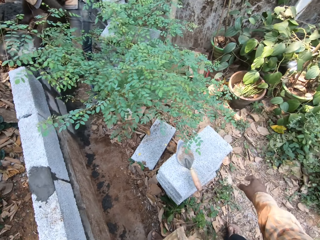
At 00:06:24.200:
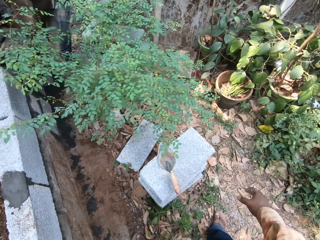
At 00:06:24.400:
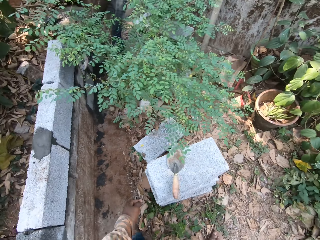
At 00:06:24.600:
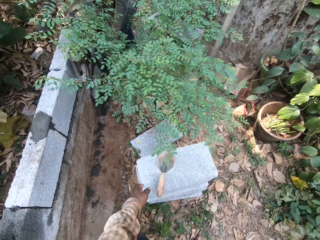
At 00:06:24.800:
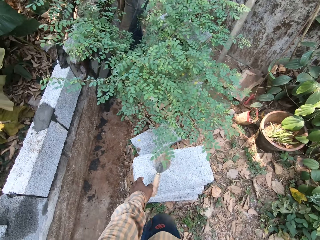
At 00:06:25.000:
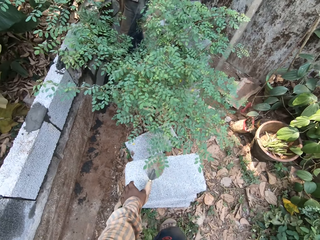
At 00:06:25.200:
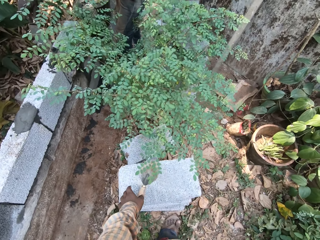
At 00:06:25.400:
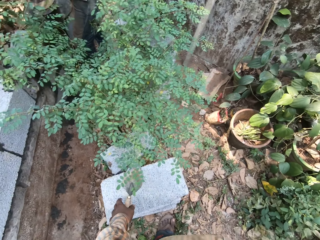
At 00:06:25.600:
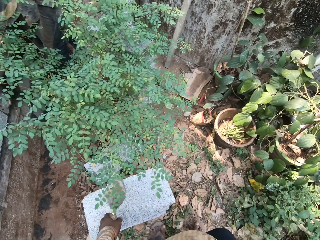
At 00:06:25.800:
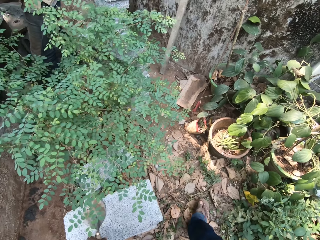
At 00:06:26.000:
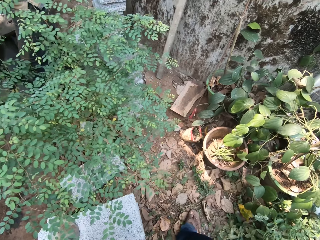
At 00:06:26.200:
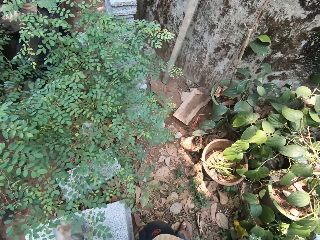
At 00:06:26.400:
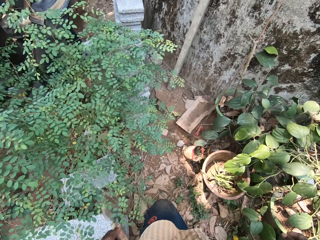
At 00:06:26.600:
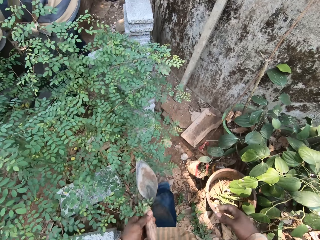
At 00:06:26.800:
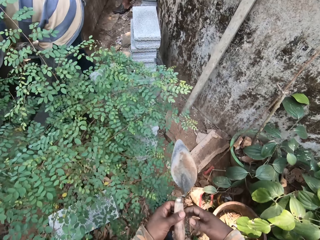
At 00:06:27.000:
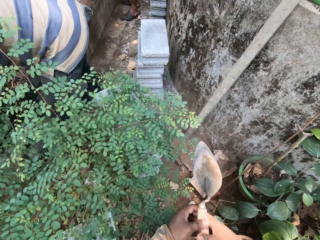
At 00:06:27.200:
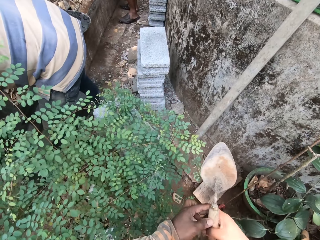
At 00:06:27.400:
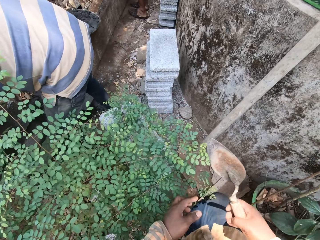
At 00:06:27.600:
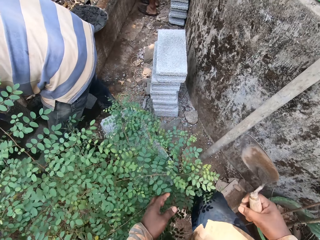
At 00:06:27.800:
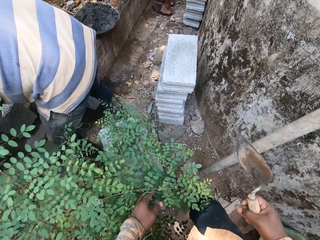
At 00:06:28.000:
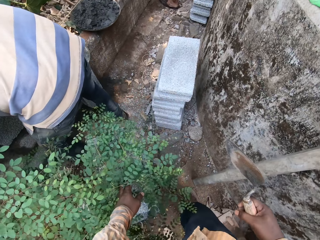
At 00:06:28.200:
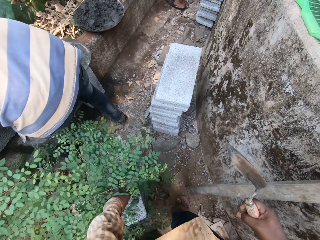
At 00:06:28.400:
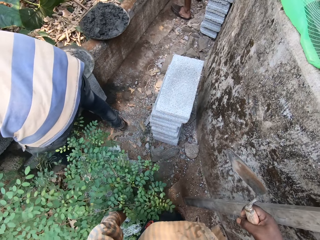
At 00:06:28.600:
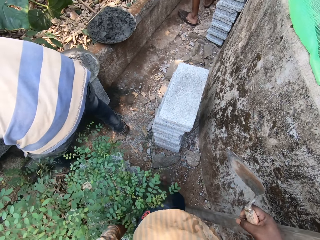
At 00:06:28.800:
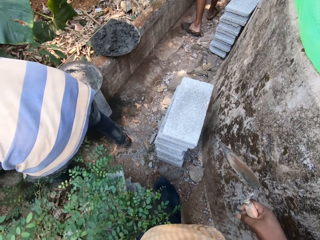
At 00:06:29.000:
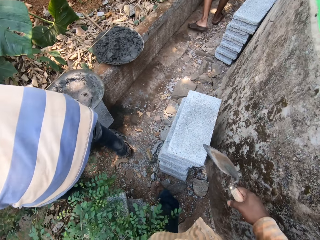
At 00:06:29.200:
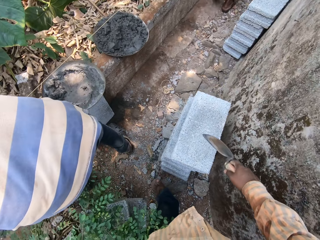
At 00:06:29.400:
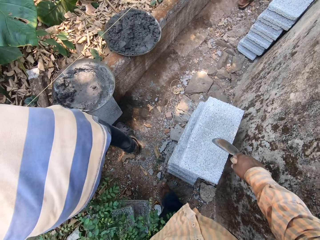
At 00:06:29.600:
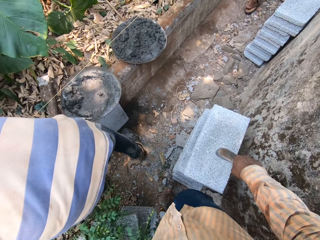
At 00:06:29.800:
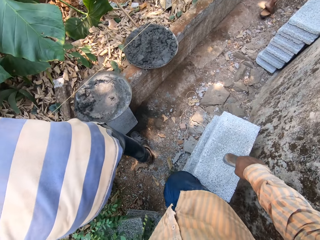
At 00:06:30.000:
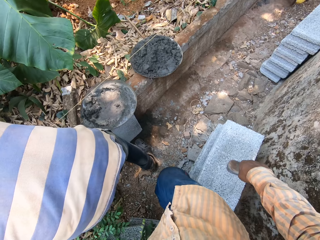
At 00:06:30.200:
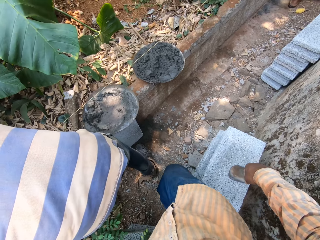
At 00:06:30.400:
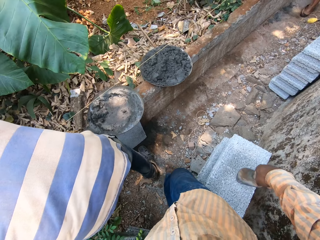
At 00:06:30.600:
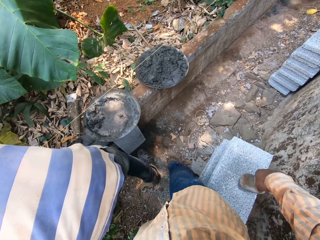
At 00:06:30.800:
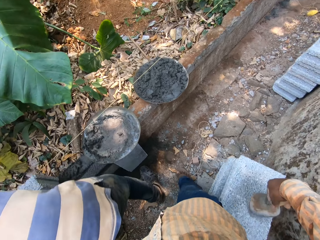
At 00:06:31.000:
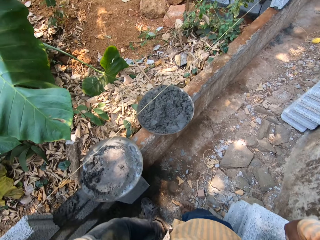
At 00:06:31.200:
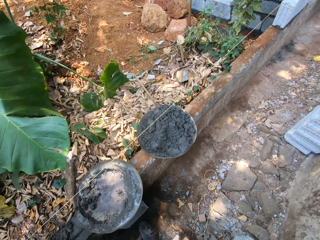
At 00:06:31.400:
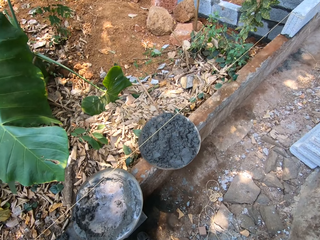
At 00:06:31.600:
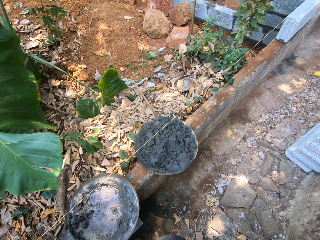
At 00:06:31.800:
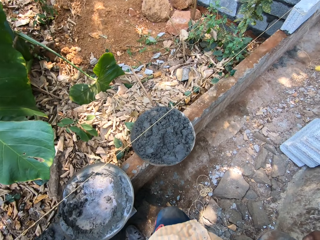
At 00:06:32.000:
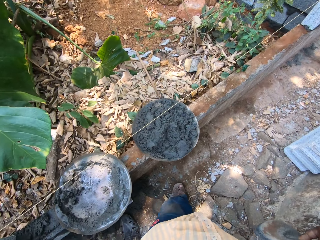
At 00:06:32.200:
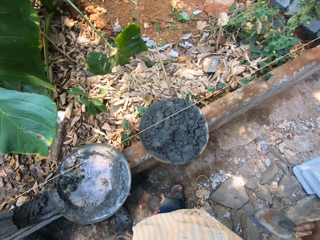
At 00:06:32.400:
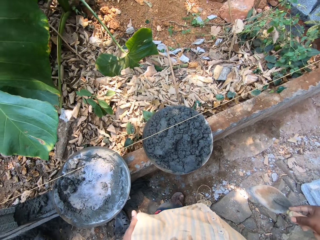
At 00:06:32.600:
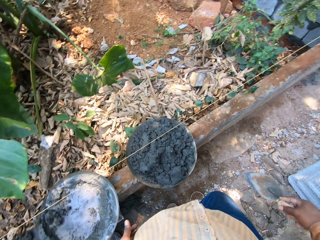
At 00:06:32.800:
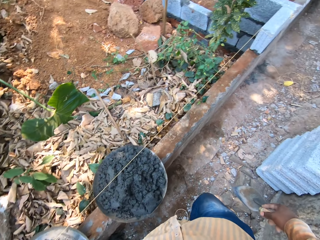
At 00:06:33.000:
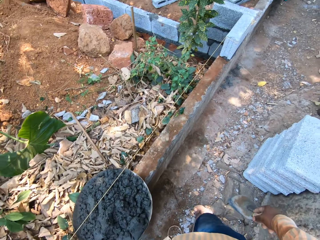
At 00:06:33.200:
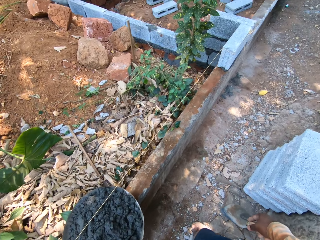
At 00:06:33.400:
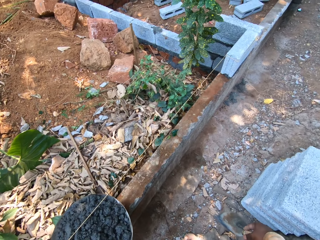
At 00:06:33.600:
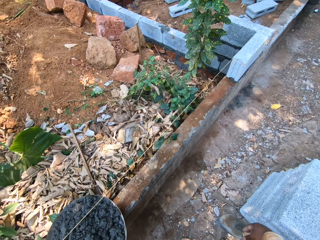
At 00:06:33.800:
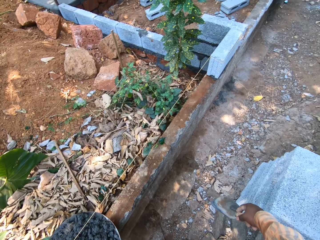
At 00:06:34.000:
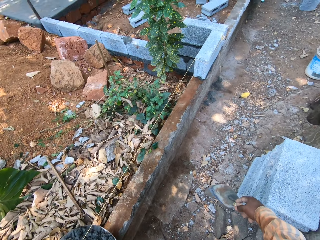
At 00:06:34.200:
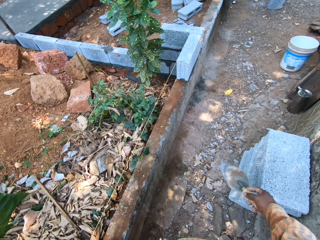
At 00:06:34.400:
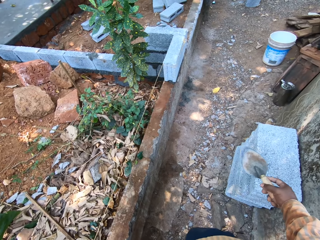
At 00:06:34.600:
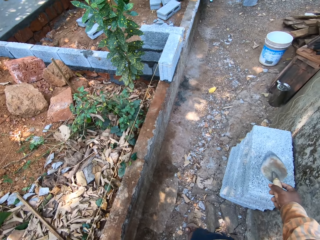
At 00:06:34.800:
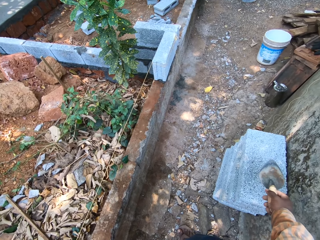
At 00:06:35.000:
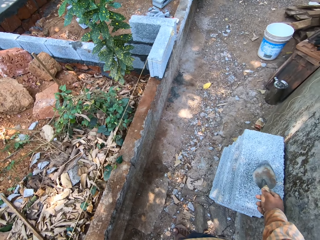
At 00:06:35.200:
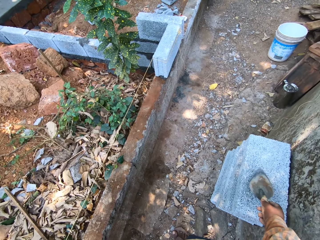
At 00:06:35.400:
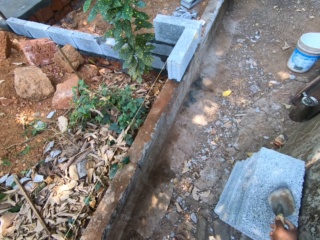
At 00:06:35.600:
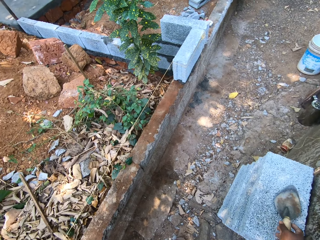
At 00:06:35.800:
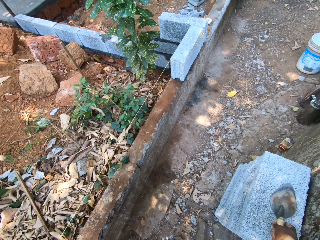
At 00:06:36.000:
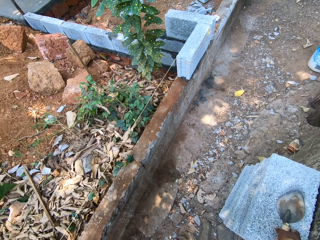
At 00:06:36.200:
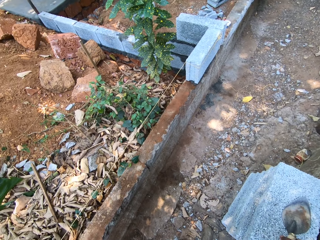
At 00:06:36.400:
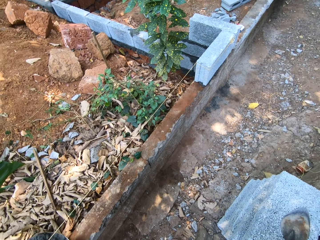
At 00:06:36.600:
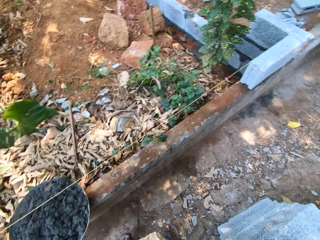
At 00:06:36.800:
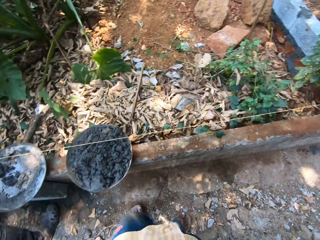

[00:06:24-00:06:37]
The camera wearer picks up a hand trowel from the bricks on the ground with his left hand. He looks around. He passes the trowel from his left hand to his right hand. He walks past a man. He stands on a brick. He looks around. He places the hand trowel in his right hand on bricks on the ground.

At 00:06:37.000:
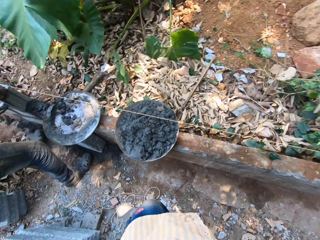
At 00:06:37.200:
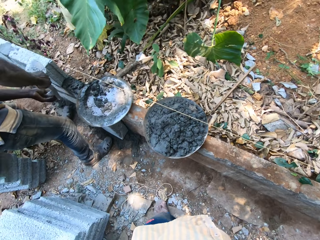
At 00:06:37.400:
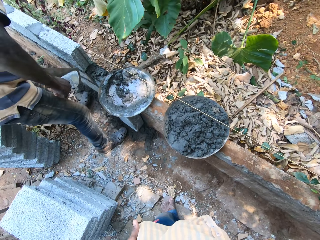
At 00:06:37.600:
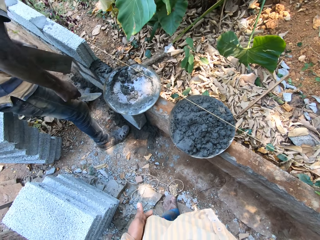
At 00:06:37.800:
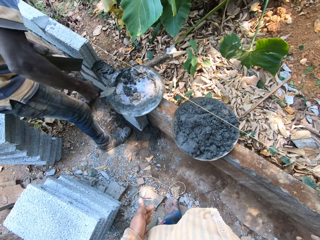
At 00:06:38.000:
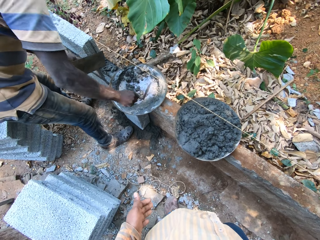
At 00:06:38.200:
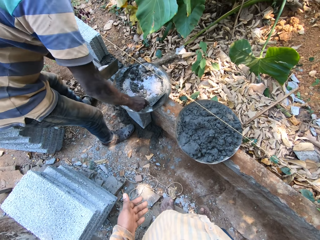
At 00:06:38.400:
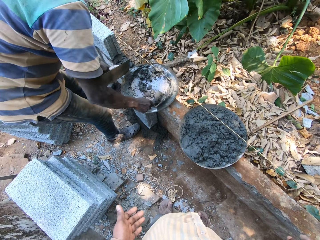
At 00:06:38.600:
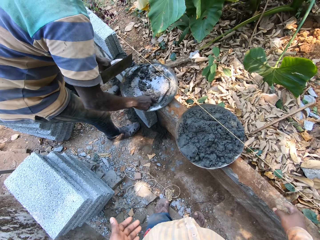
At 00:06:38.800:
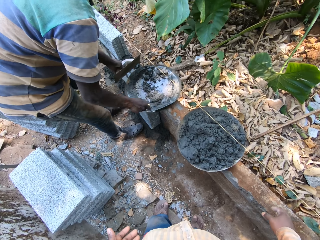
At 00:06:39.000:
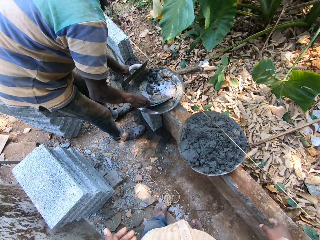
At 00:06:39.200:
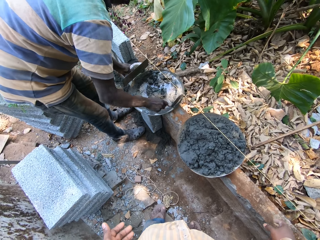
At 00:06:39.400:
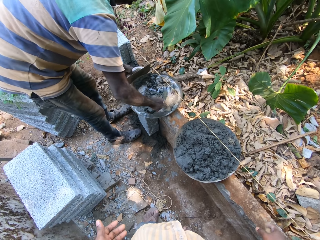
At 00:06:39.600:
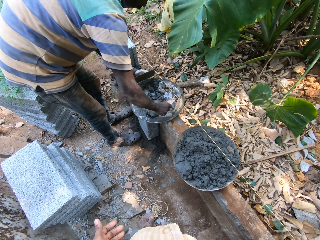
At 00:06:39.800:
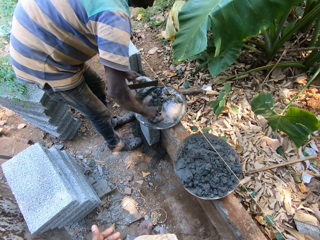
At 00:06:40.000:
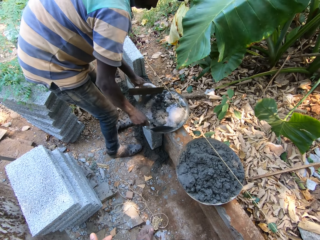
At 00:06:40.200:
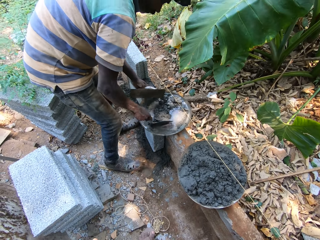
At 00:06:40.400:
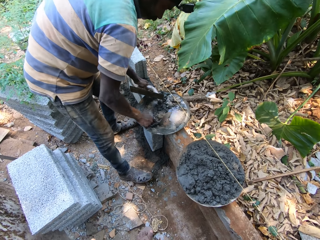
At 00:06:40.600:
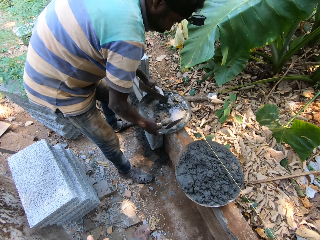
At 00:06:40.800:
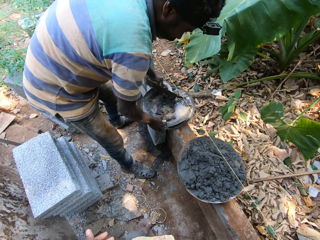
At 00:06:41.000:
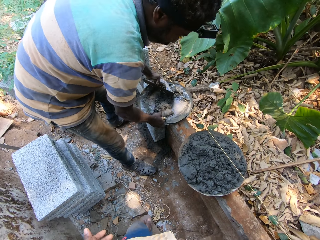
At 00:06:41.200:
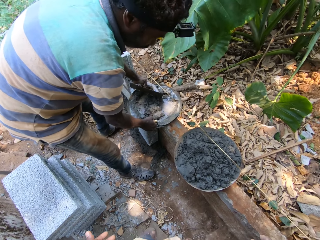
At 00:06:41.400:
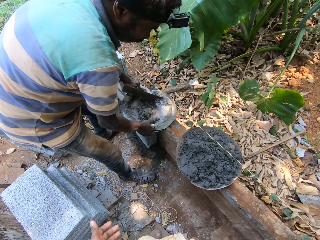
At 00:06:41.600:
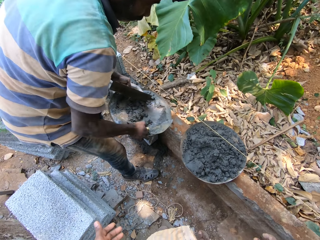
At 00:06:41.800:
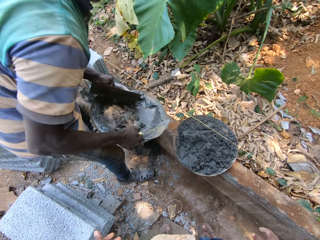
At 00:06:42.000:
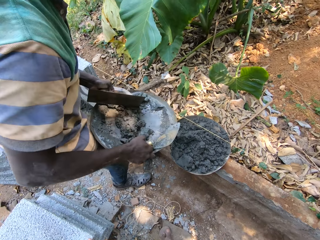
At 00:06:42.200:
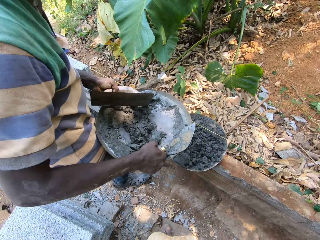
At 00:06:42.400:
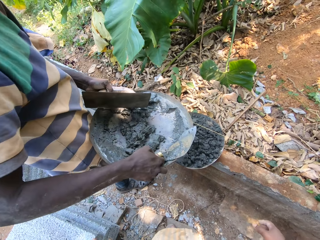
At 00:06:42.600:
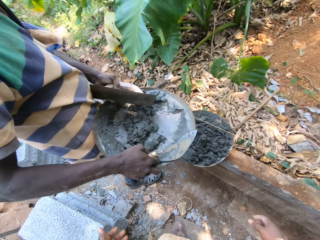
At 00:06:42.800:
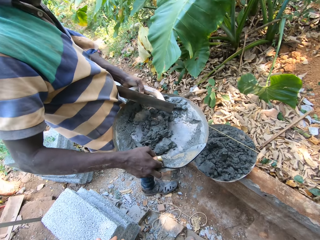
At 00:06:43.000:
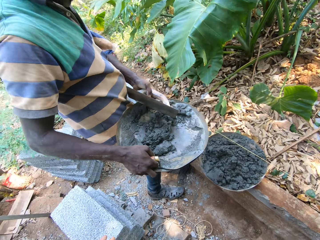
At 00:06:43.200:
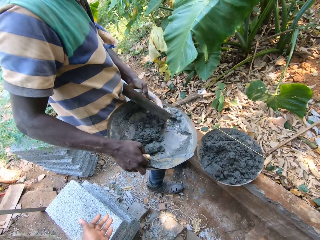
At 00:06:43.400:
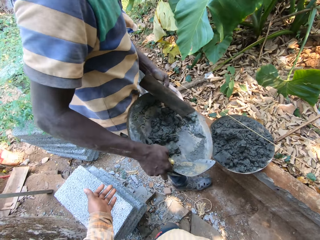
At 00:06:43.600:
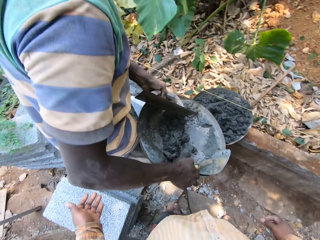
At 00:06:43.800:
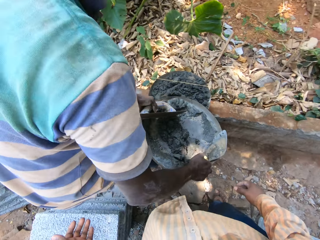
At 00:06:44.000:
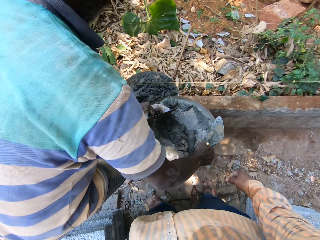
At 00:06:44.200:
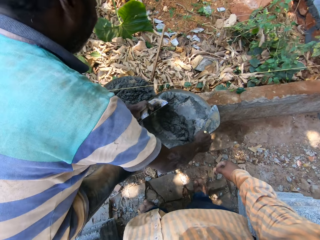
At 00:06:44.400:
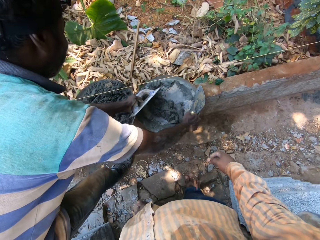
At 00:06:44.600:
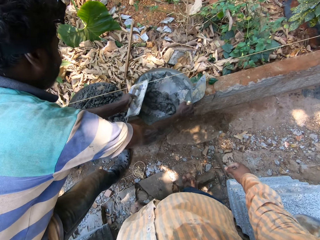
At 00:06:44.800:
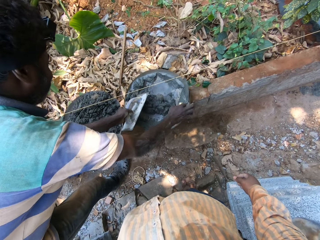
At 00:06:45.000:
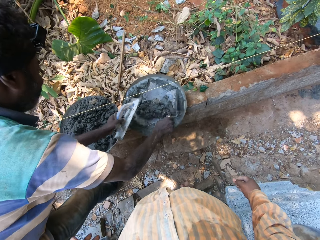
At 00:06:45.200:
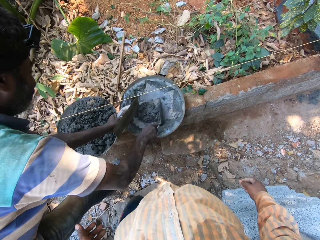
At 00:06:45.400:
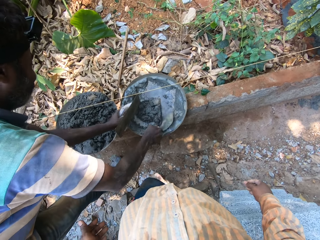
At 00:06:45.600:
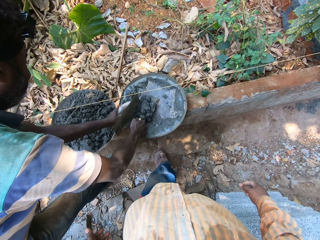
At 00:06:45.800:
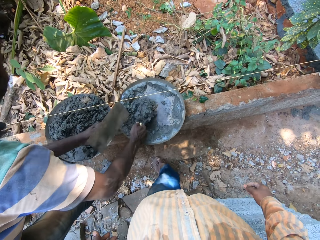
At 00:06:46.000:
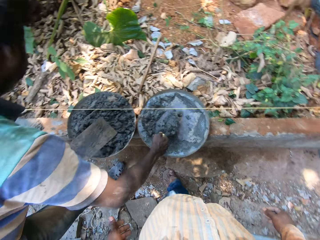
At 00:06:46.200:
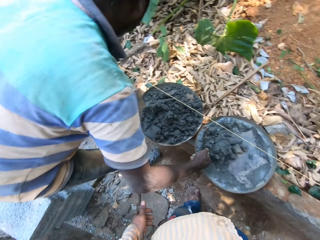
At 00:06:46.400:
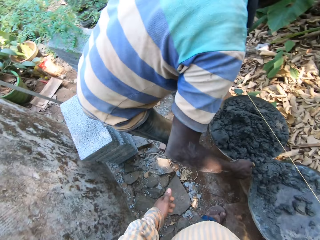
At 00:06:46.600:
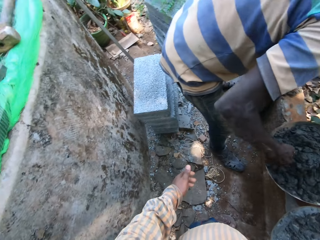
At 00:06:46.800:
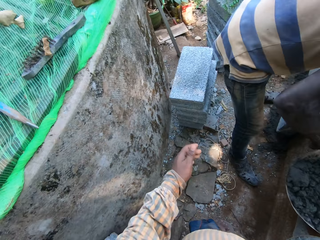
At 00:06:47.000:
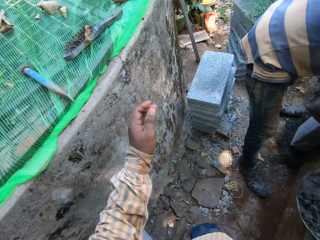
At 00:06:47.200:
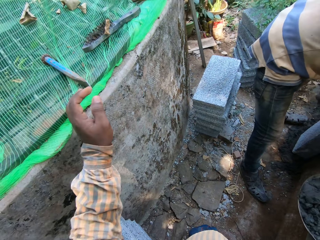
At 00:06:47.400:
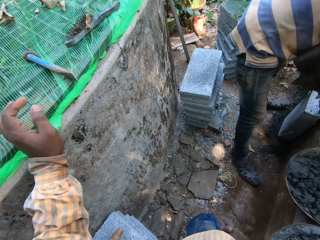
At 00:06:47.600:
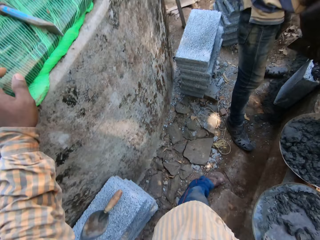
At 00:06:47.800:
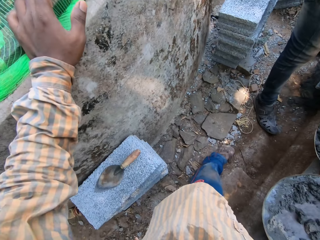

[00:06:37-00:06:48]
A man gathers mortar in the tray on the fence with the trowel in his right hand. The camera wearer converses with another man. The first man picks up the tray from the fence with his hands. The first man drops the tray in his hands on the fence. The first man scoops mortar from the tray on the fence with his right hand.
